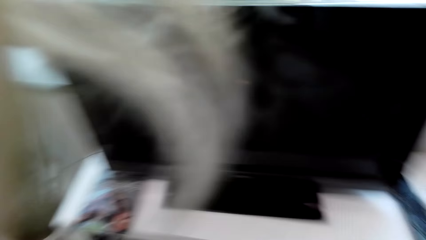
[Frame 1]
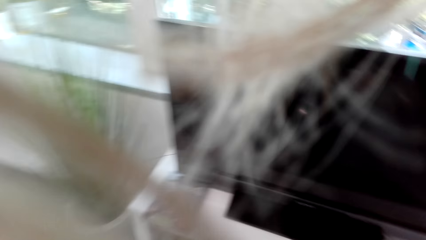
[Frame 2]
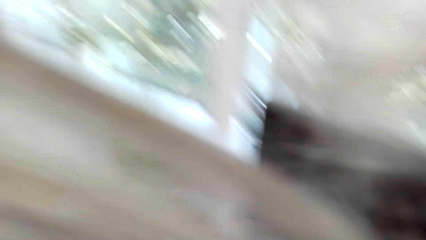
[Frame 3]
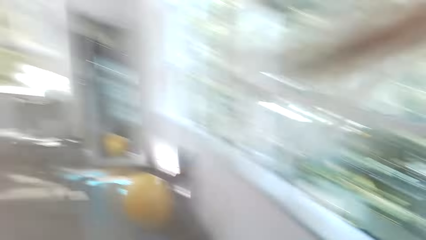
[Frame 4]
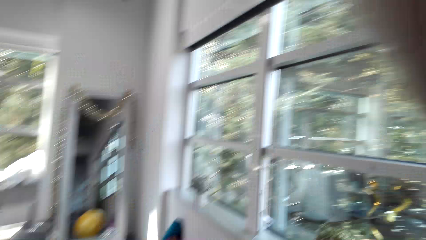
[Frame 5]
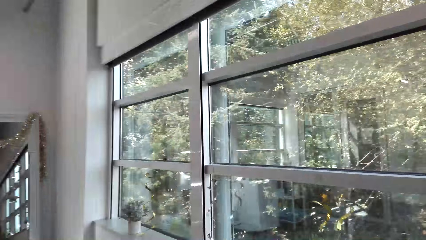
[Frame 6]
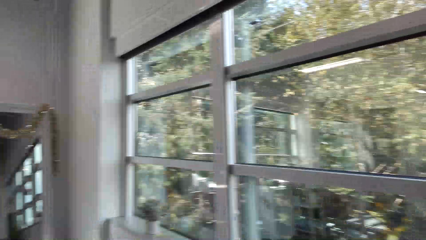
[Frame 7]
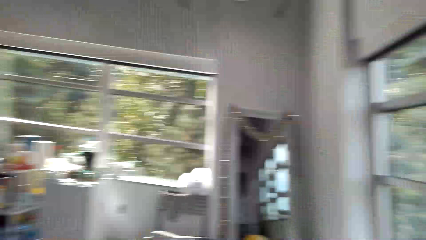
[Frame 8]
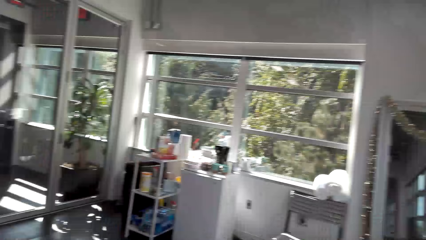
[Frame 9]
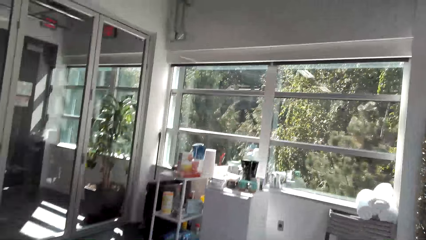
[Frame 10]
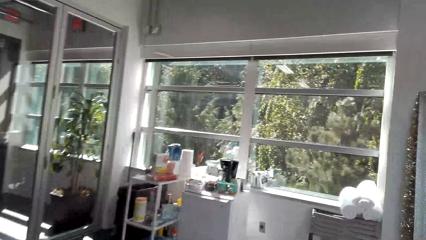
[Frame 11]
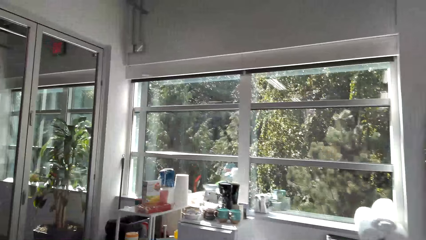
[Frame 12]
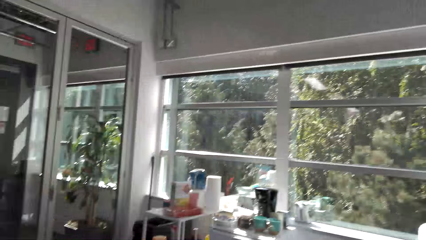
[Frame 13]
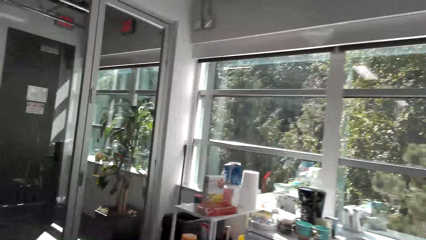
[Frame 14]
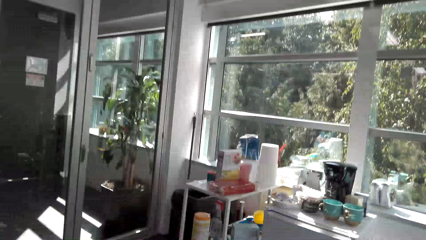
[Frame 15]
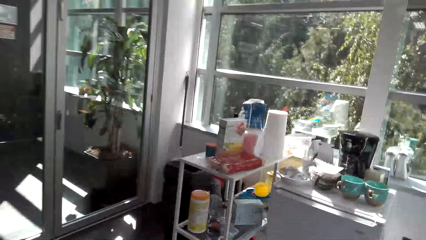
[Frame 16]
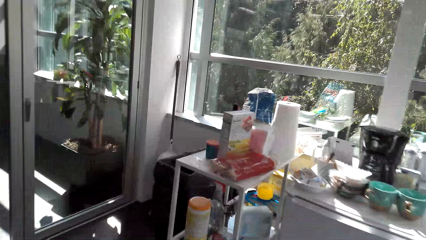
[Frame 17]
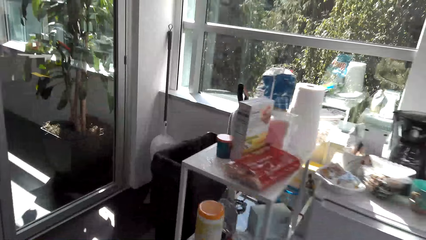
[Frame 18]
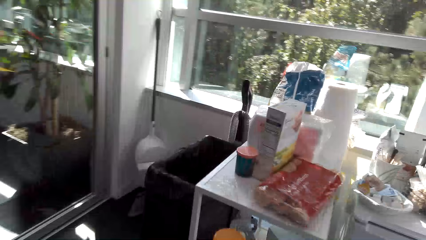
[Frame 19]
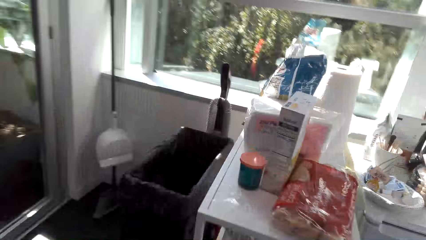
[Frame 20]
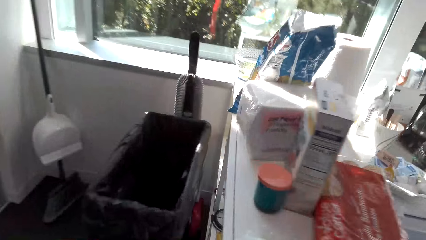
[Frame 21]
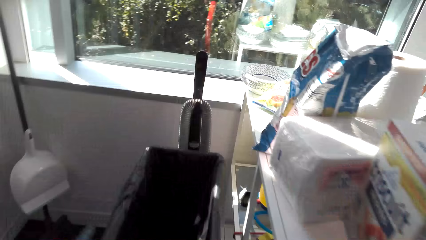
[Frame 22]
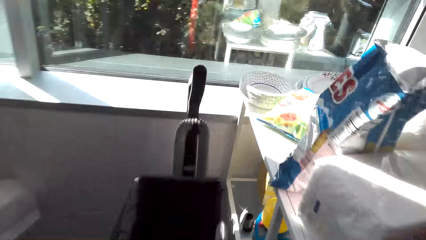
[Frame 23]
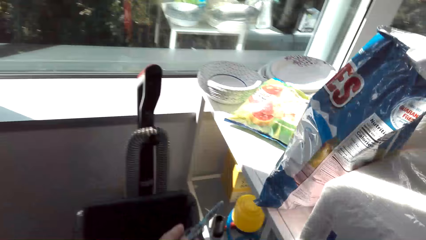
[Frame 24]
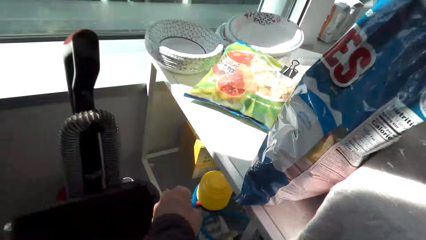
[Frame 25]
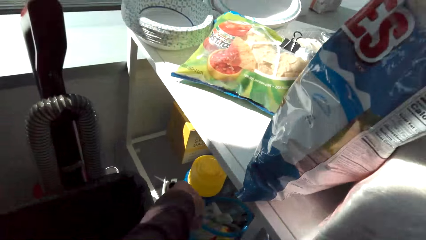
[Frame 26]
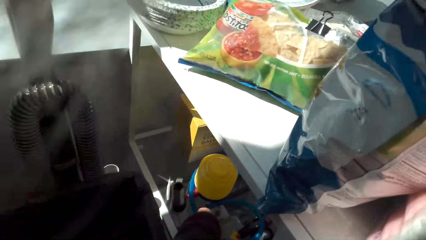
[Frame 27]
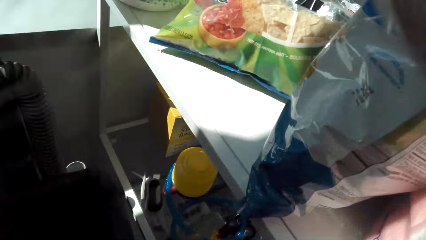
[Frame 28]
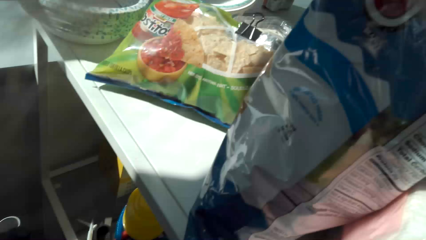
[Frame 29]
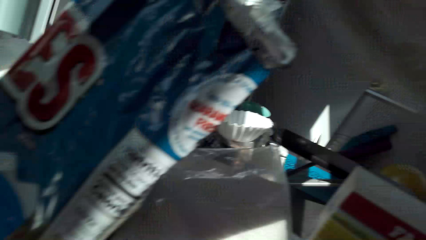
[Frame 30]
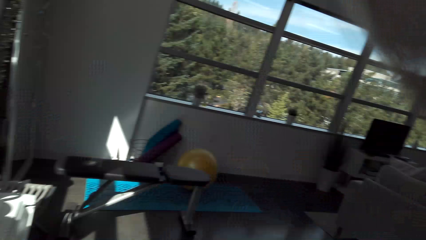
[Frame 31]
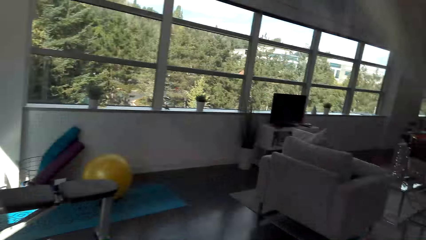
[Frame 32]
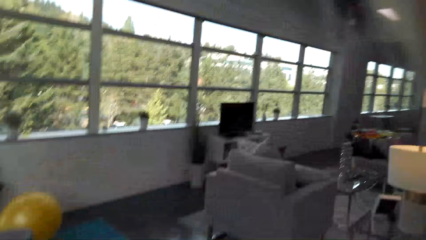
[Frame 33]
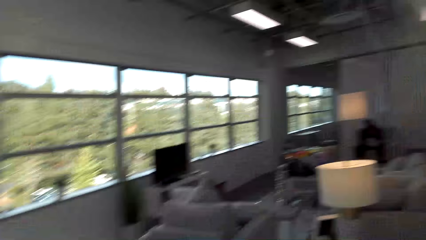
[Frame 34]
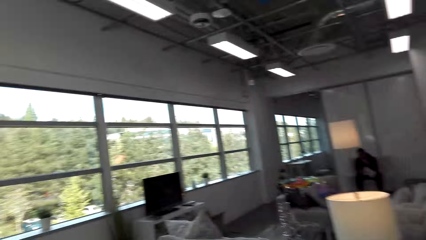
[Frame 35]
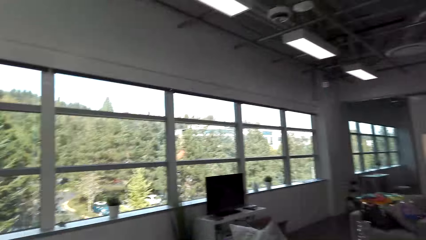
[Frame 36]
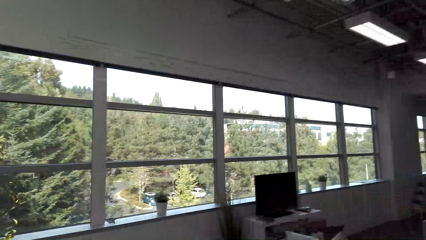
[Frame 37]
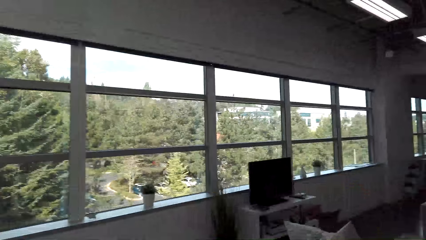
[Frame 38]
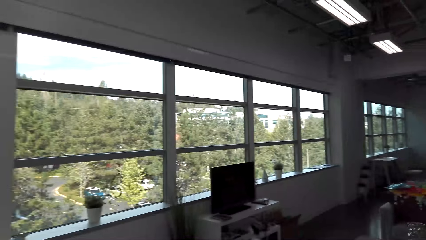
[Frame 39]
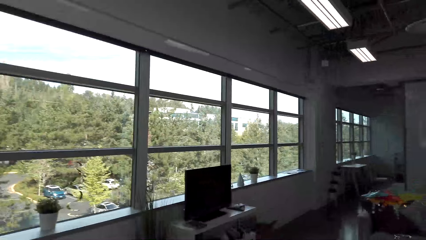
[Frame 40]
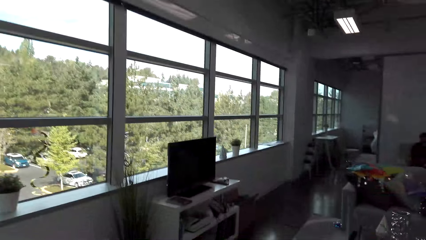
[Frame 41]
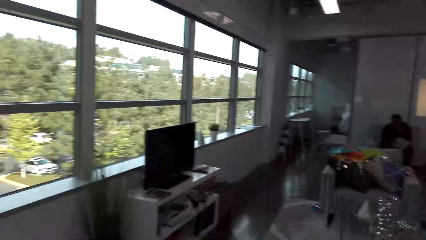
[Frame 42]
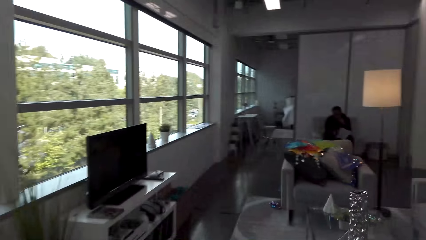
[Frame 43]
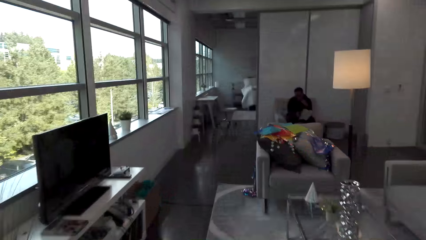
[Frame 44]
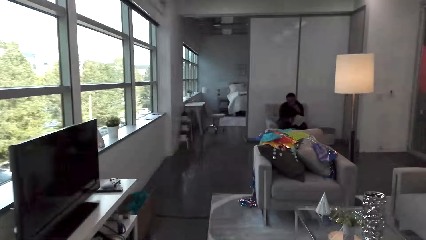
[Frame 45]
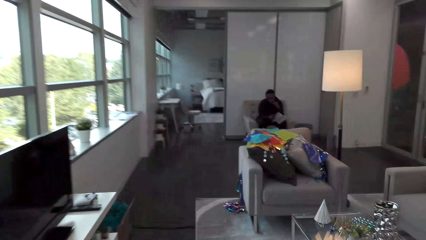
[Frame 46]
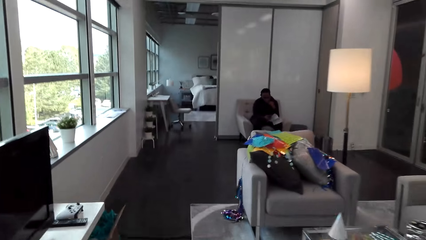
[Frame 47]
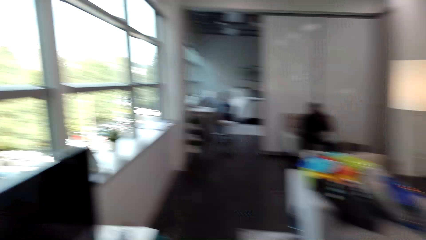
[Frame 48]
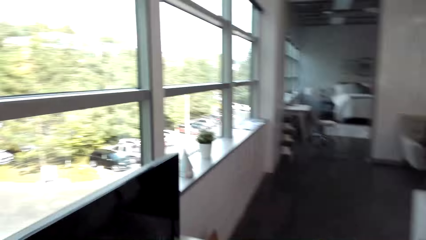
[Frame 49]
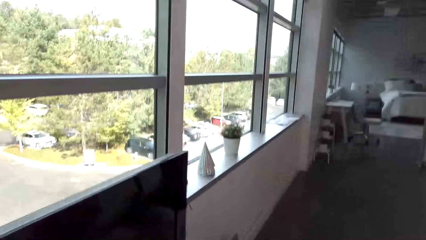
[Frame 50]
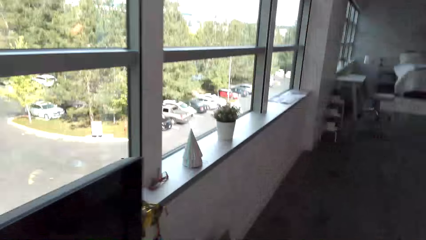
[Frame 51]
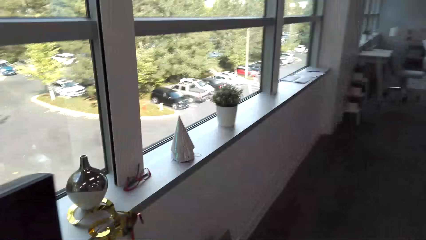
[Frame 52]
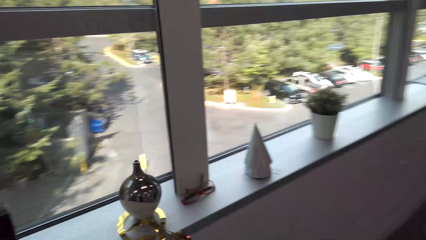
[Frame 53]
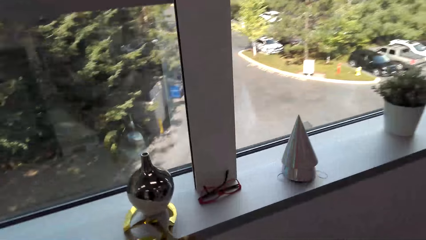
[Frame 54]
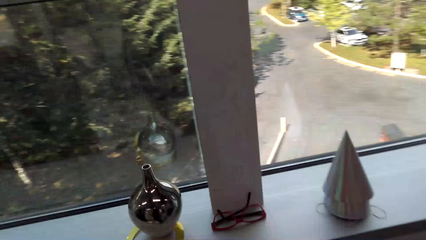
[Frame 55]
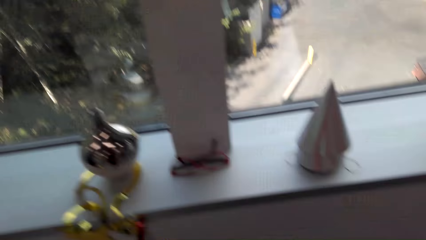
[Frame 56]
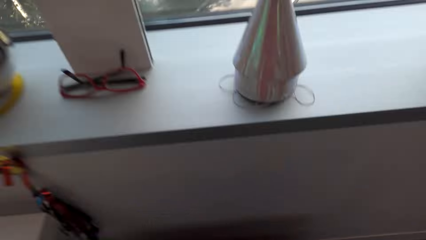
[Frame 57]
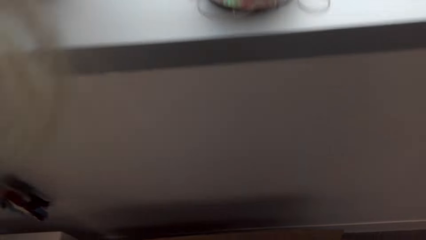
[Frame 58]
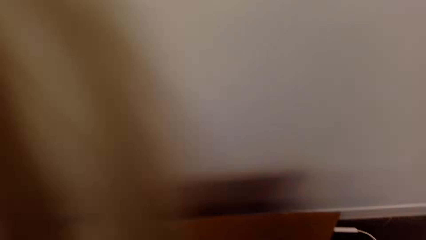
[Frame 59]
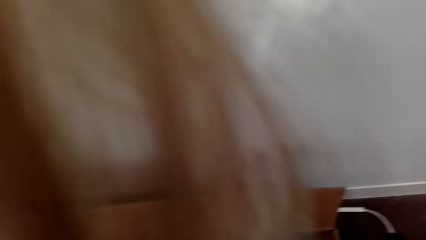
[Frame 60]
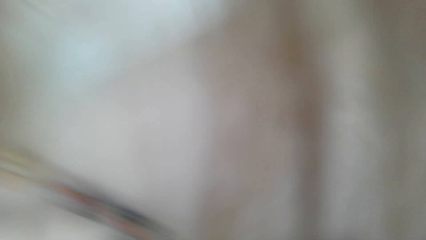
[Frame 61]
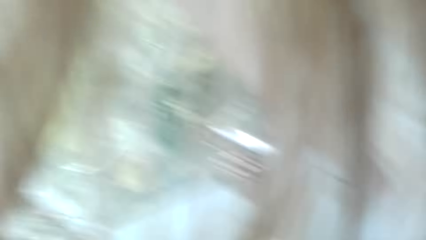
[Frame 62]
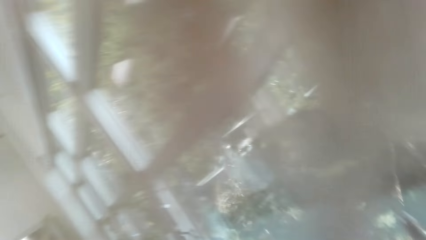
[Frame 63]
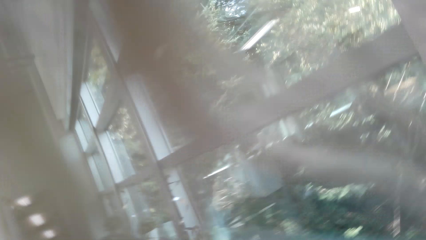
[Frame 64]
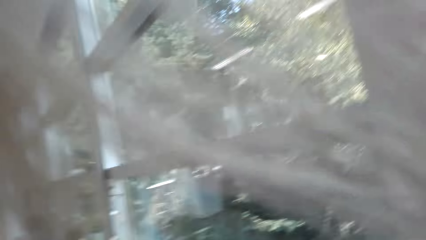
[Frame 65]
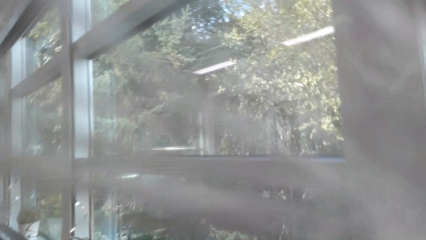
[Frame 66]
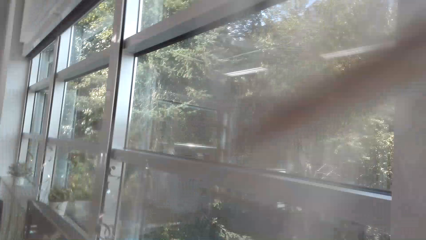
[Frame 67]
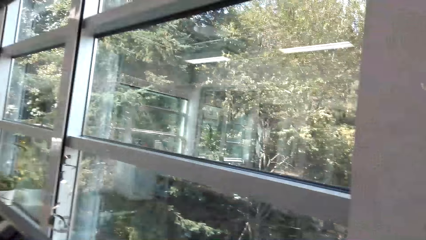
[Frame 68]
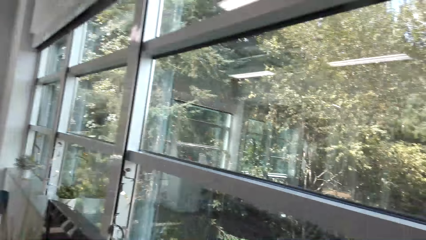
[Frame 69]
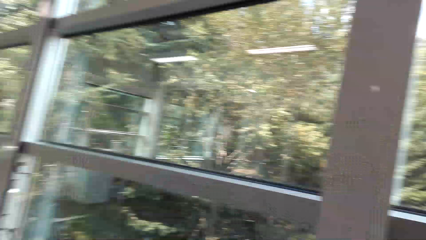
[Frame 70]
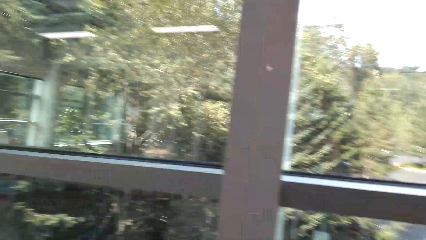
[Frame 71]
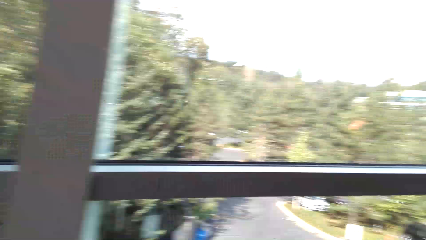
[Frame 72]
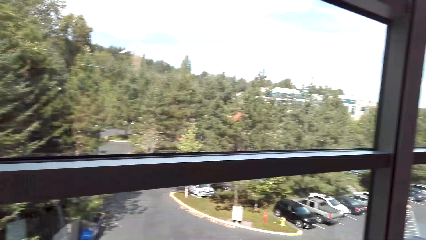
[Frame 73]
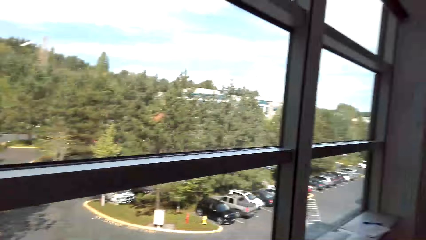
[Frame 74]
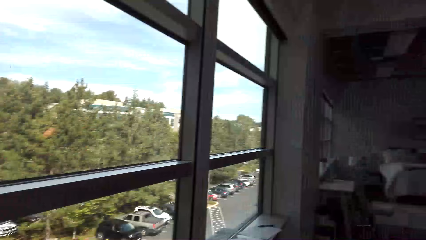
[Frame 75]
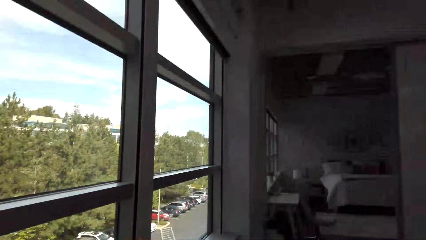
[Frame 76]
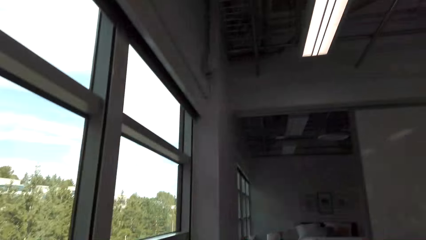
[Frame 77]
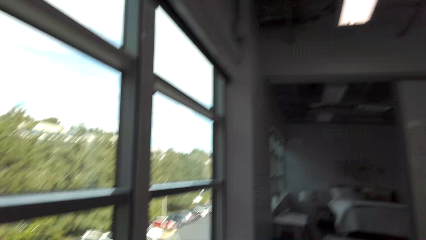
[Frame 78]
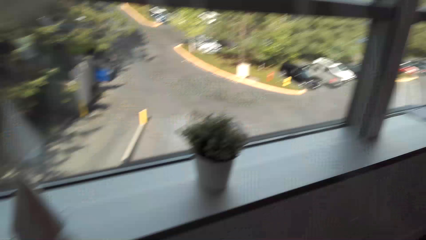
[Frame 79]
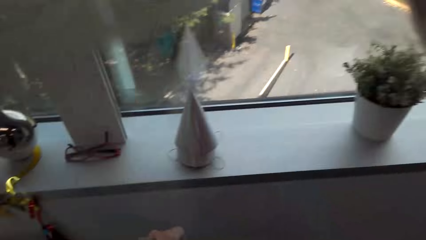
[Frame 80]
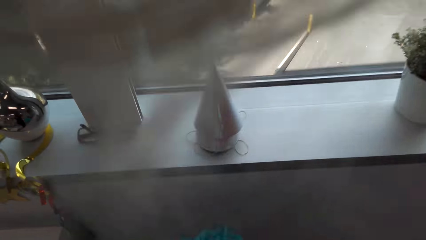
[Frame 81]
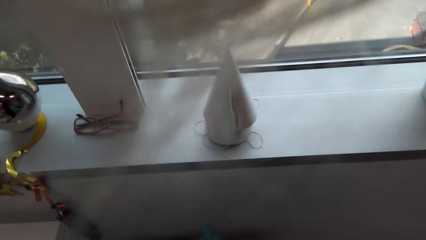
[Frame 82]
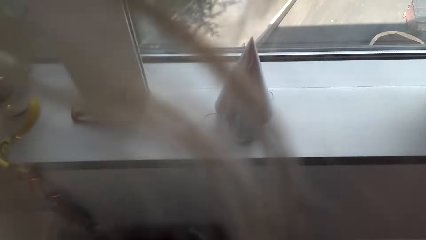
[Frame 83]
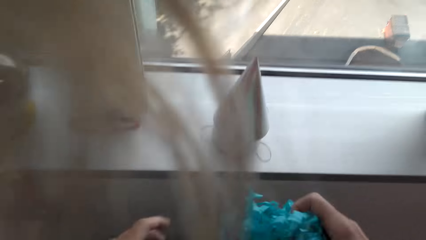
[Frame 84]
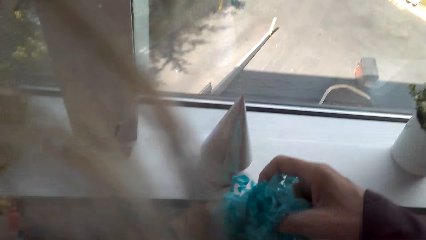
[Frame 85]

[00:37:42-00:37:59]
The camera wearer walks in the house towards the kitchen. They drop down something, pick something from the shelf, and walk around the house. Someone walks in the house. The camera wearer bends beside the box.
